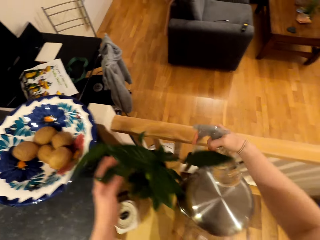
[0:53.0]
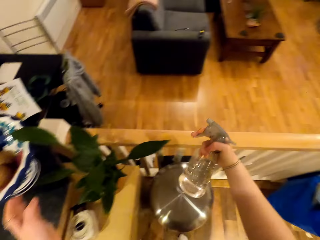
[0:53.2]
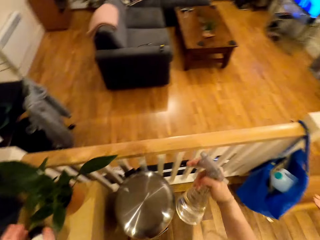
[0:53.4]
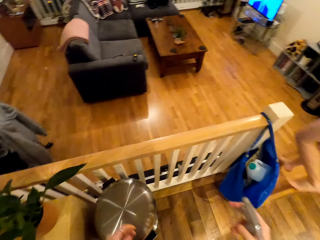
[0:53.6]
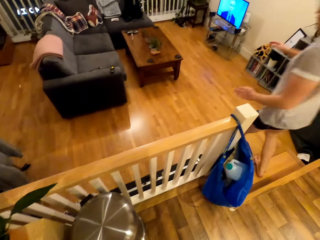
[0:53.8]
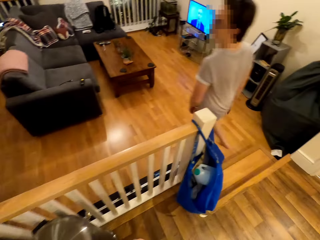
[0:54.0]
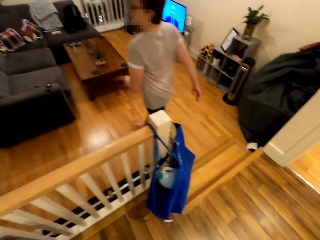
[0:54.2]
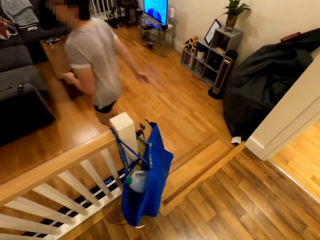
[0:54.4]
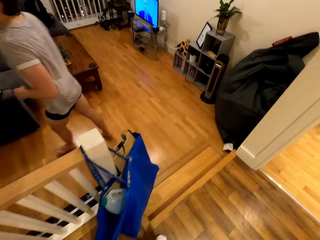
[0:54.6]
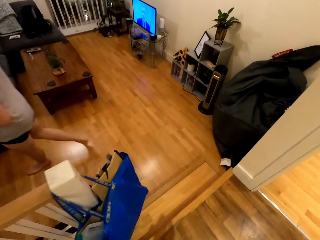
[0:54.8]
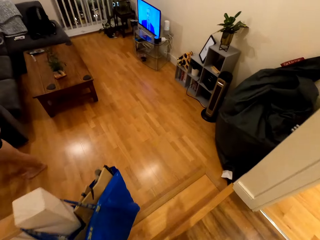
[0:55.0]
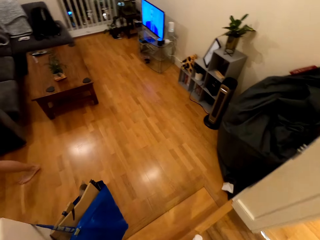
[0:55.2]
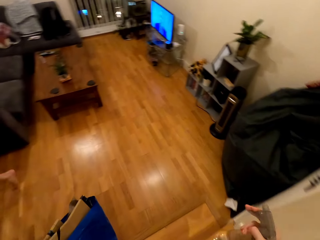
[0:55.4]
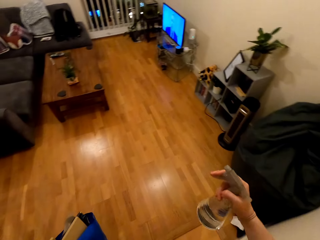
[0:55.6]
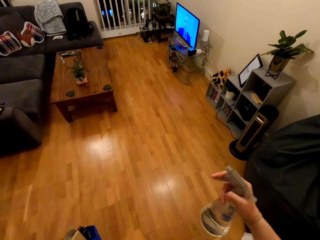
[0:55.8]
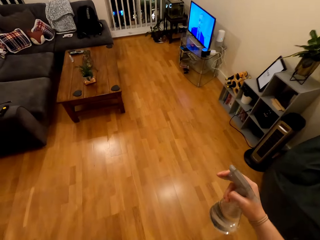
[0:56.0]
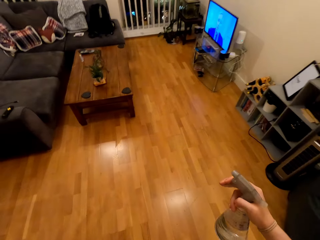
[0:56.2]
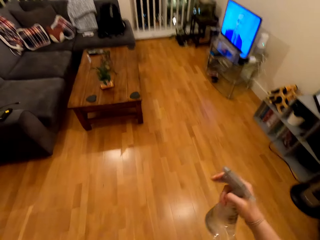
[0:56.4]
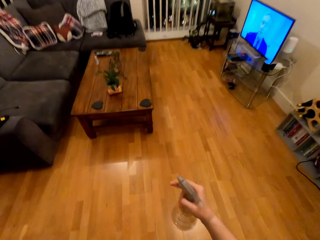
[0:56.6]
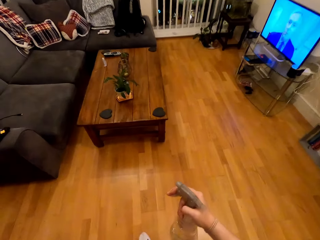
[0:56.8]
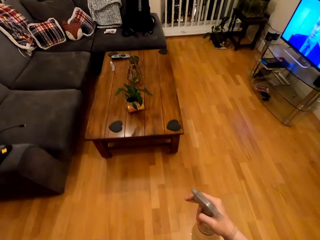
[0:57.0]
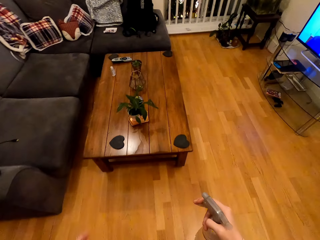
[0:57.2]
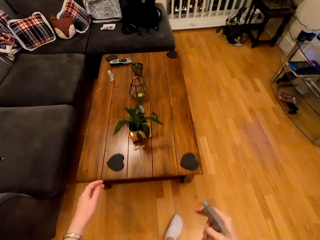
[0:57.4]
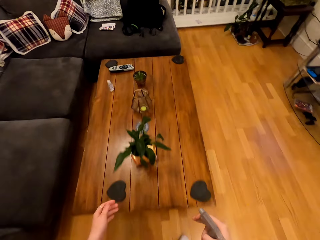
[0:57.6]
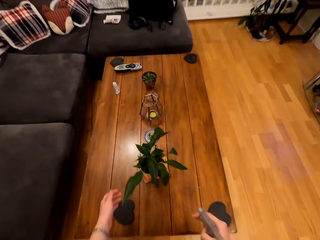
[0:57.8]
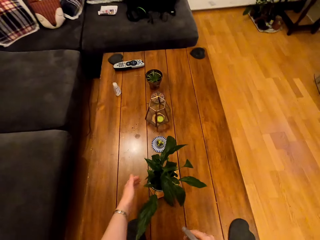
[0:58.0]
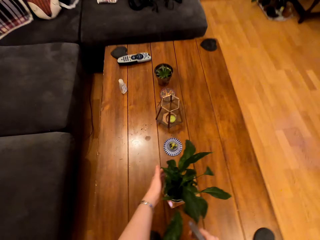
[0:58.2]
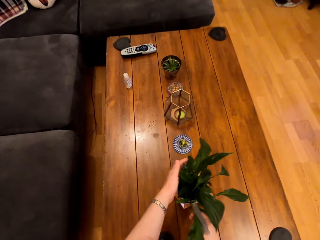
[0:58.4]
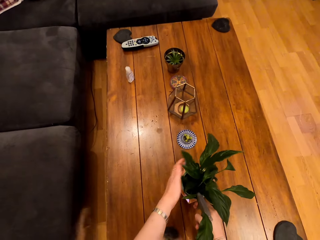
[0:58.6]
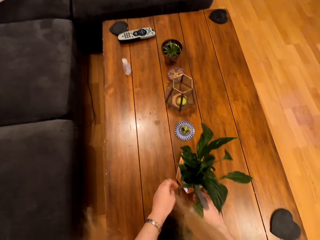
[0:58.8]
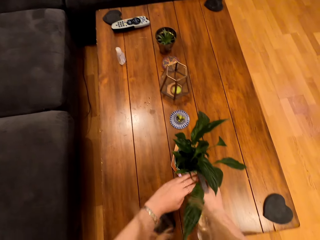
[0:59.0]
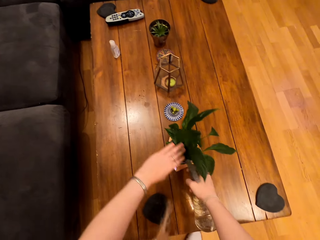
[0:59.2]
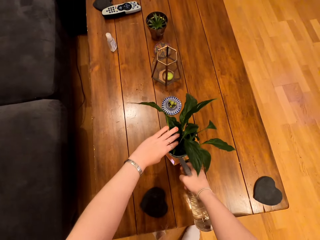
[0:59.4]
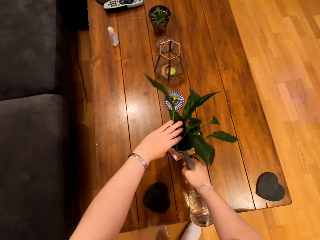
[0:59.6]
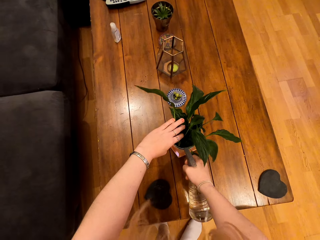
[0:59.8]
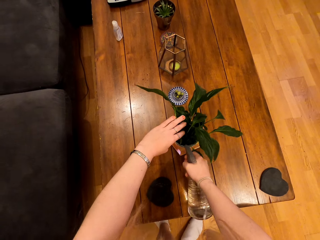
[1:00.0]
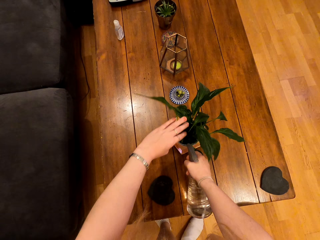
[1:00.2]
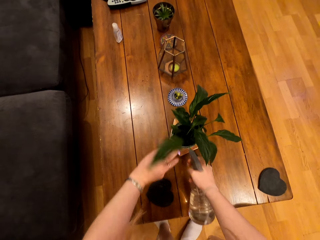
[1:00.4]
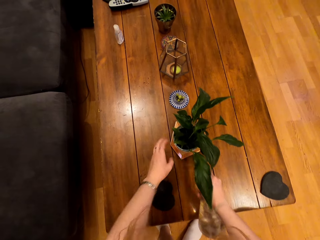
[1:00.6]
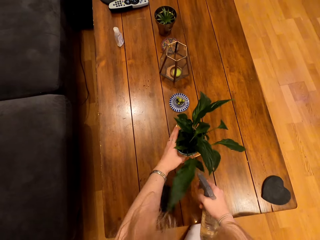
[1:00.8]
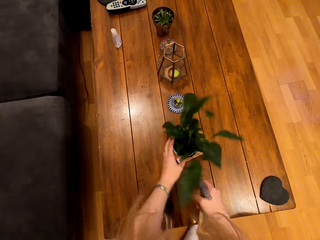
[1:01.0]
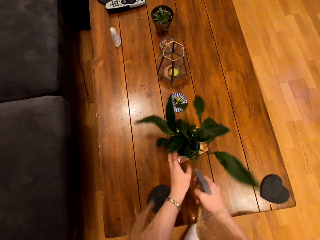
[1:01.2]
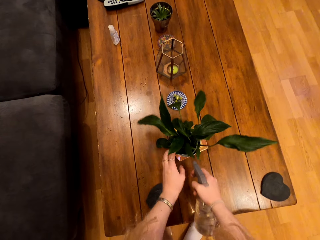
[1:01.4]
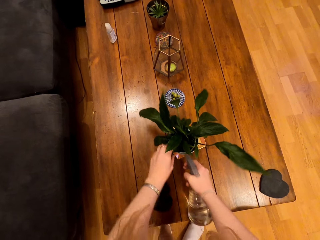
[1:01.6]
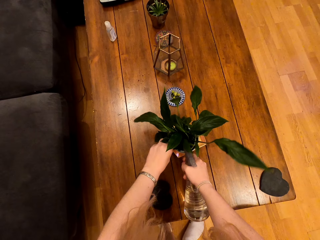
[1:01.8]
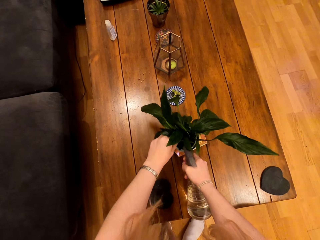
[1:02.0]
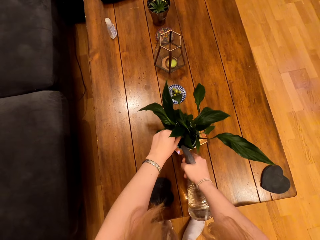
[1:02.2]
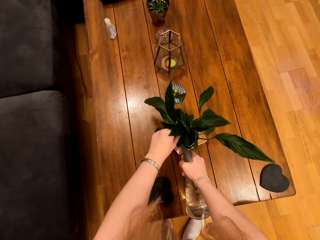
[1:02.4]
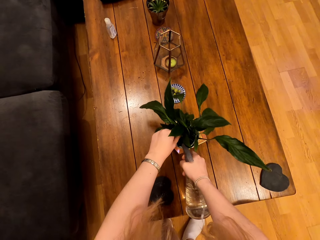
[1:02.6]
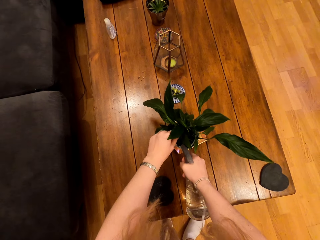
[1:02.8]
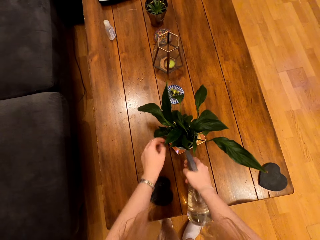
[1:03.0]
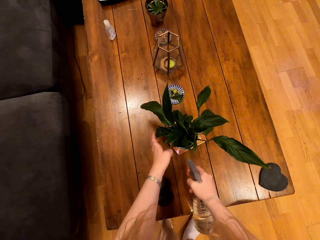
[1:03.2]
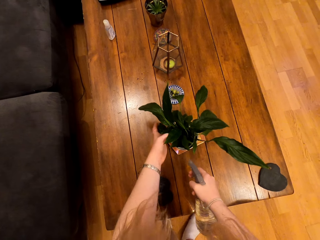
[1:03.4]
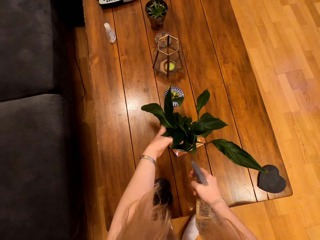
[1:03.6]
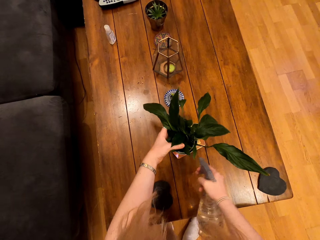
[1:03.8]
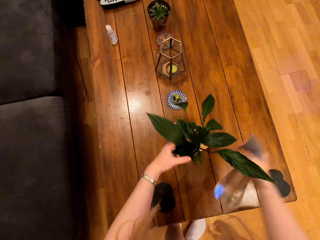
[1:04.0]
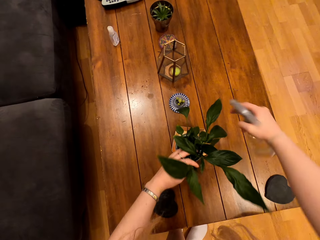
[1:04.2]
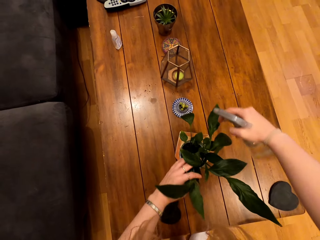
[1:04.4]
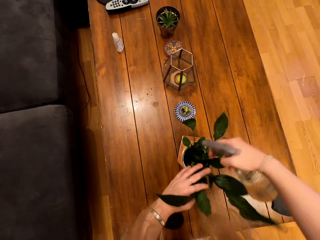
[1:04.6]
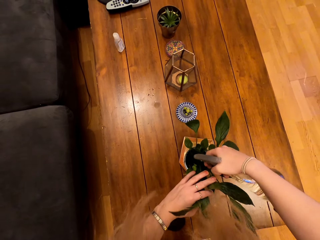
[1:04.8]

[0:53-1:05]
The camera wearer walks around the house. They walk down the stairs. They water the house plant.

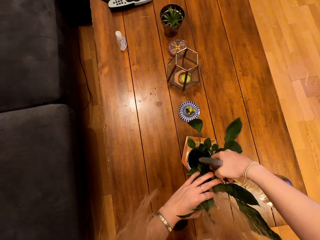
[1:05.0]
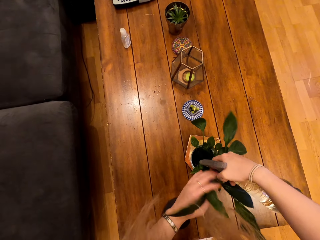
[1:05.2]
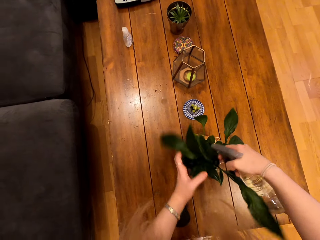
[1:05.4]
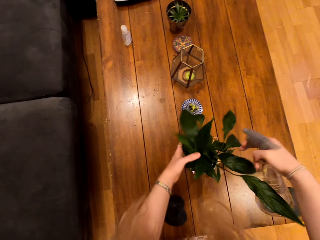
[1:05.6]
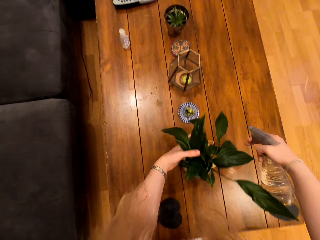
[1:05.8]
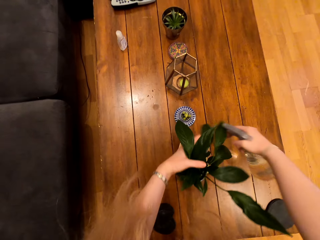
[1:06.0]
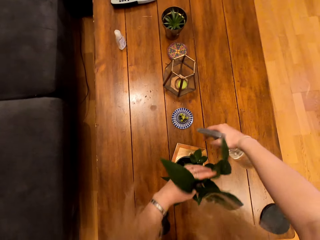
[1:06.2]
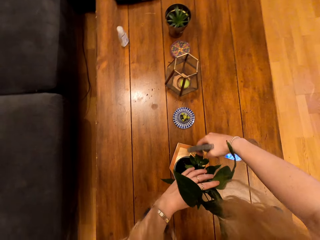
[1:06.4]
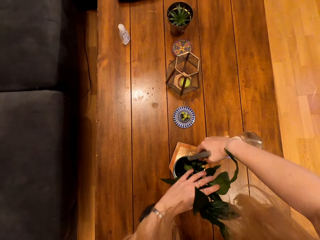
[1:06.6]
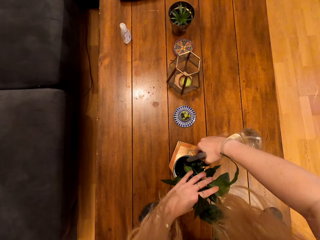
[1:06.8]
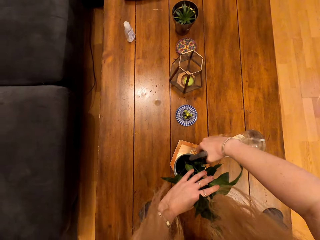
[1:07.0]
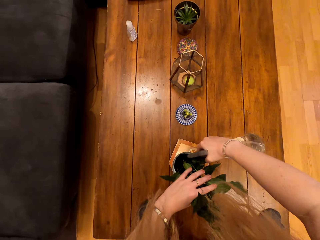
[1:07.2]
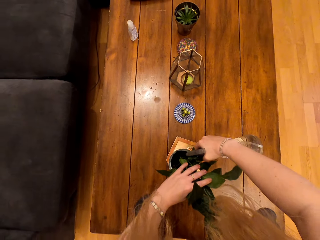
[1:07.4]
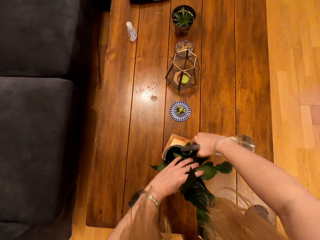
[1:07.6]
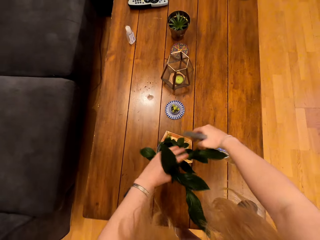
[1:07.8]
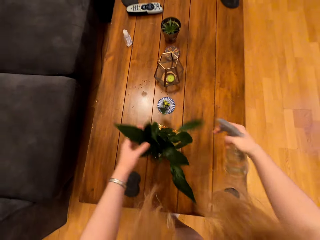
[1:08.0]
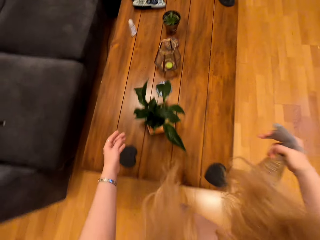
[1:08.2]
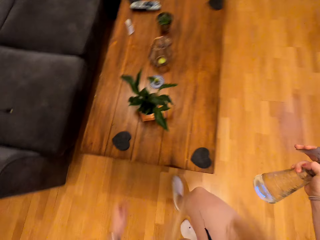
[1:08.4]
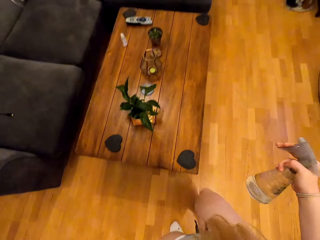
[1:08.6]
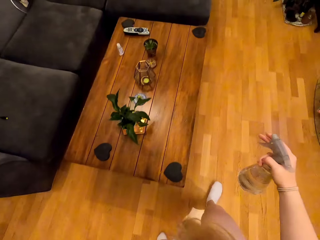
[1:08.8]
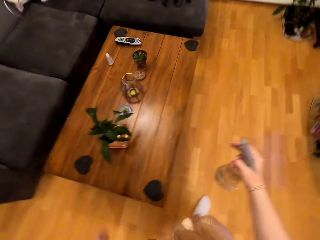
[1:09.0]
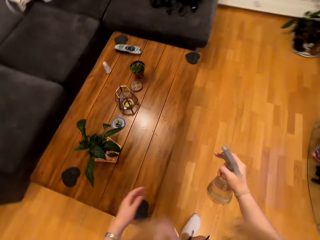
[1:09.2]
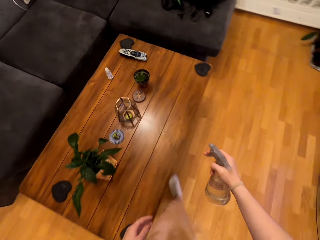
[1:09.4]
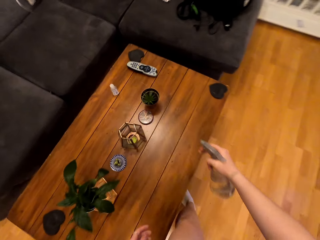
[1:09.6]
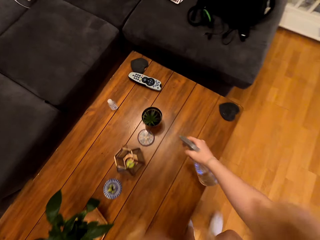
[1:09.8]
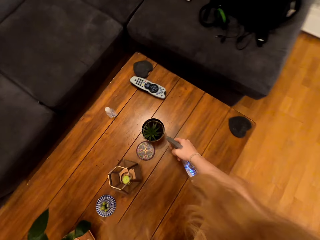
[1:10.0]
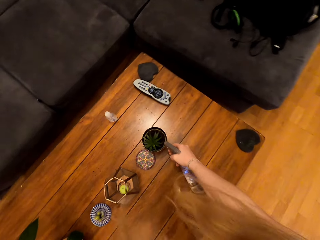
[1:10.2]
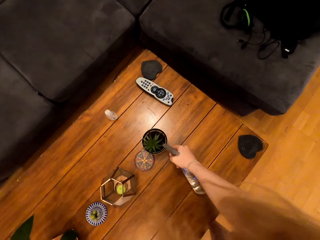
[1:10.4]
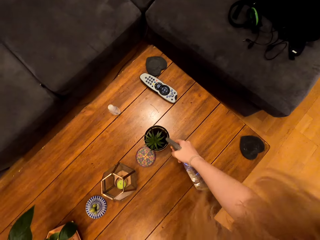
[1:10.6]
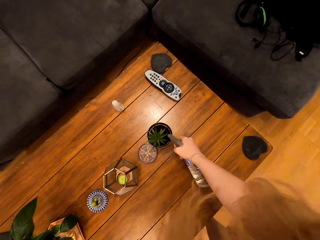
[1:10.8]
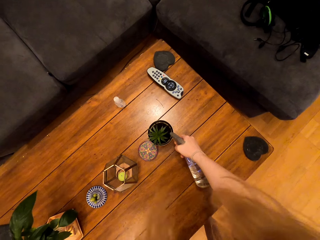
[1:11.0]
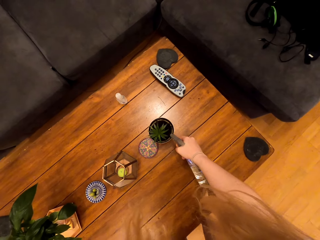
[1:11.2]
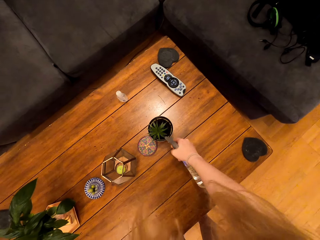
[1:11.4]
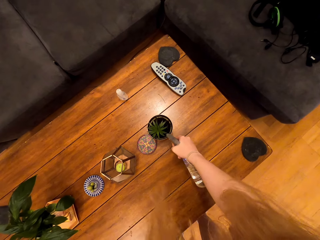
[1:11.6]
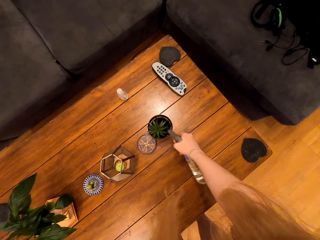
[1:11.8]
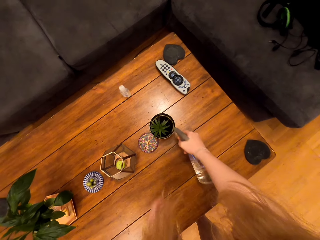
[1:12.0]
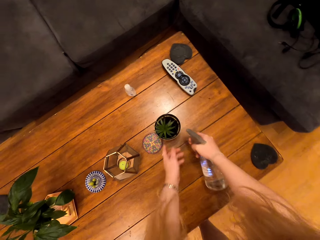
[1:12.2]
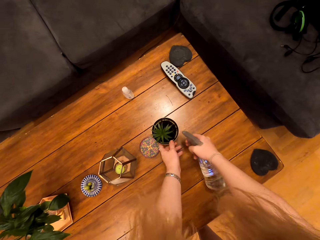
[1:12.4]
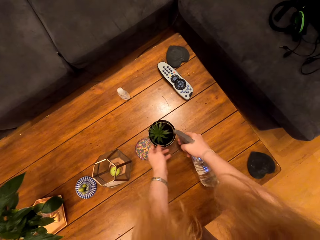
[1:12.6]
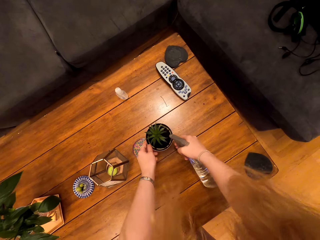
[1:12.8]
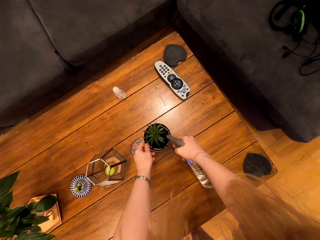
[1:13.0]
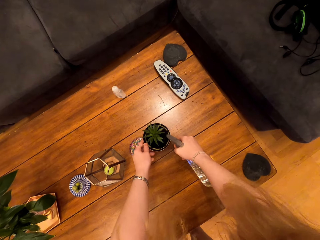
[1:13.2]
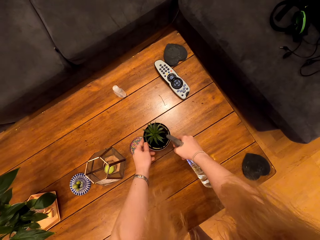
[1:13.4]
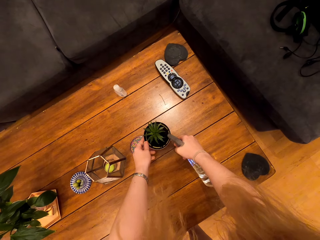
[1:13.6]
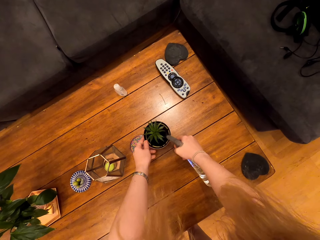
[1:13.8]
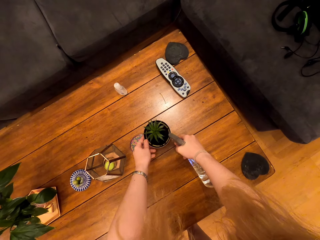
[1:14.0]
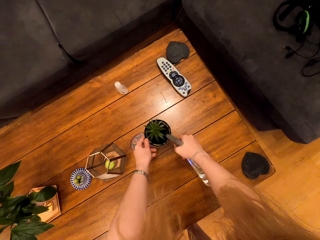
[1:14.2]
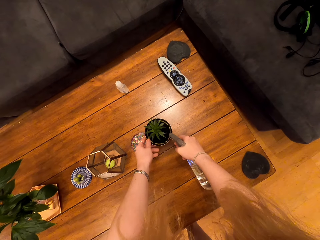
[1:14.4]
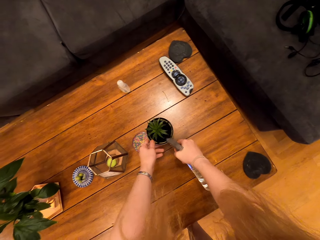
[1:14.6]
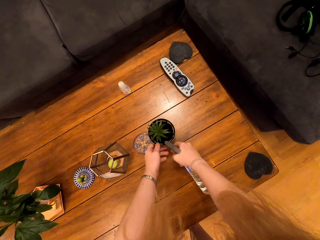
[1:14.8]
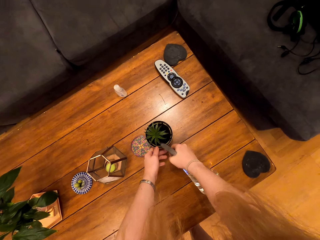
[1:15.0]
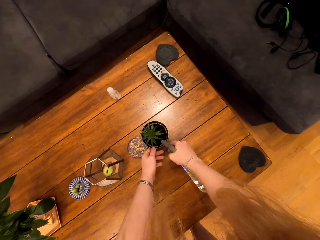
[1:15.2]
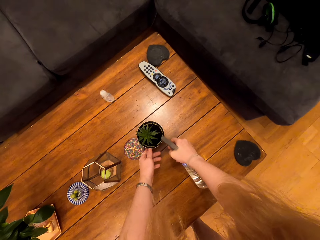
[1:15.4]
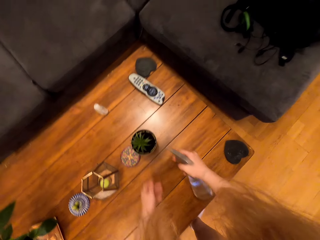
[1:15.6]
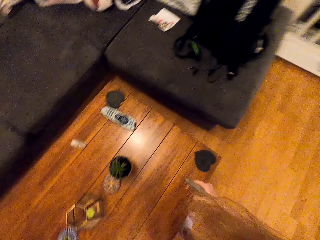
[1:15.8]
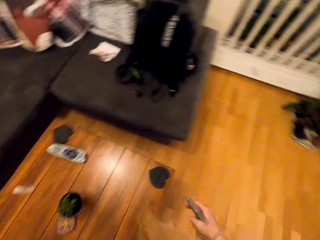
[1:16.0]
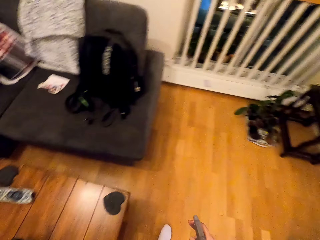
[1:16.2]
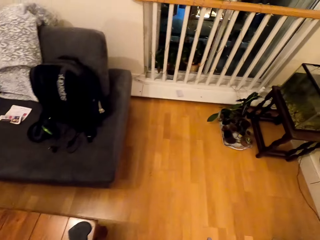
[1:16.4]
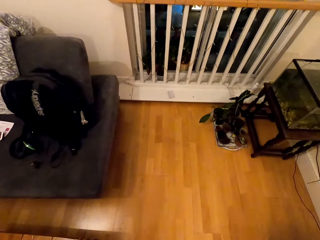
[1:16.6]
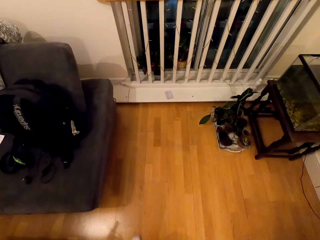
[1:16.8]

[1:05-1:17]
The camera wearer waters the plant.
